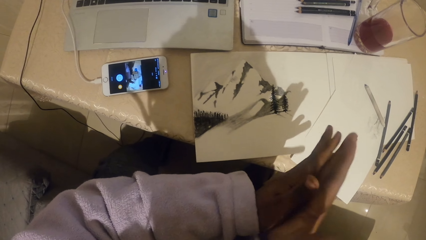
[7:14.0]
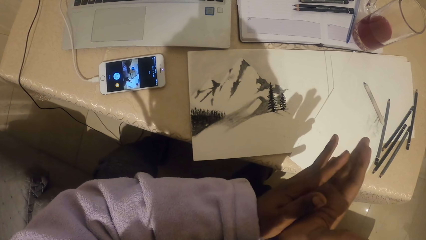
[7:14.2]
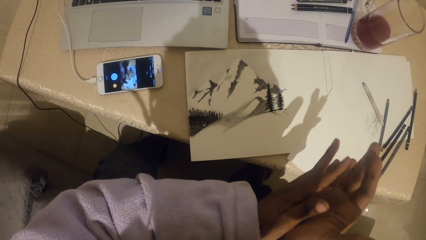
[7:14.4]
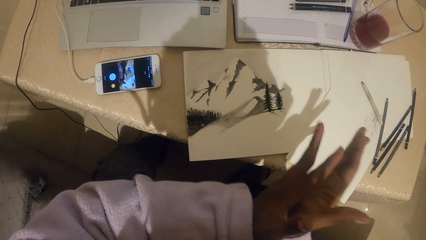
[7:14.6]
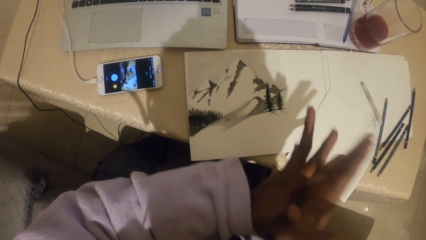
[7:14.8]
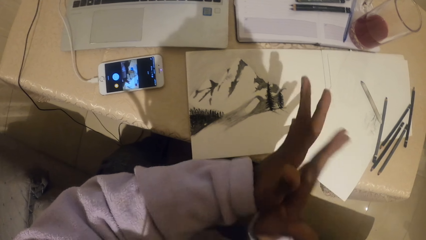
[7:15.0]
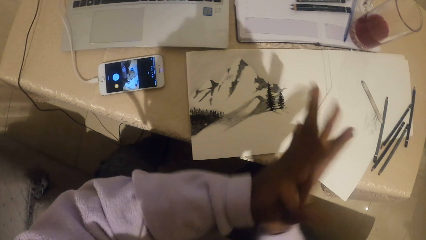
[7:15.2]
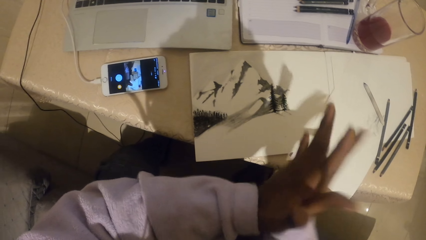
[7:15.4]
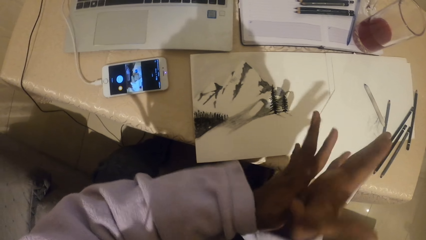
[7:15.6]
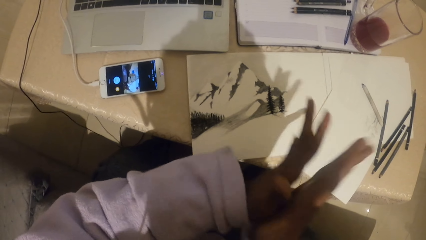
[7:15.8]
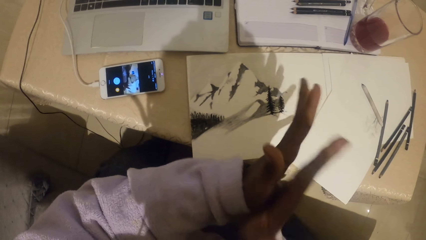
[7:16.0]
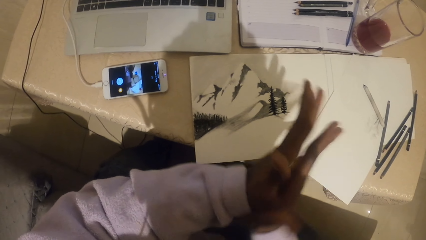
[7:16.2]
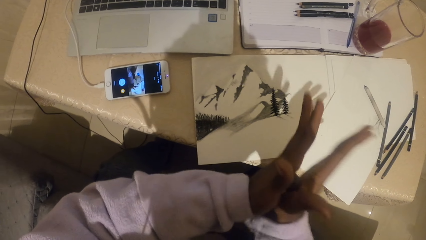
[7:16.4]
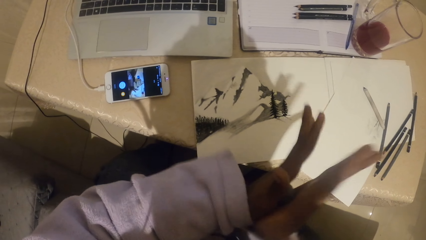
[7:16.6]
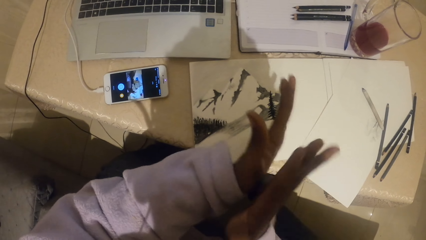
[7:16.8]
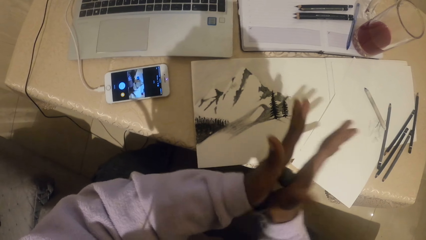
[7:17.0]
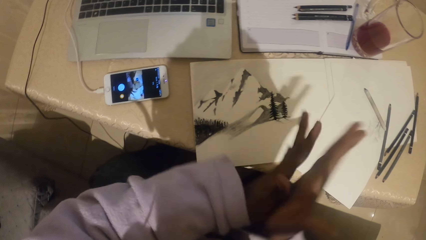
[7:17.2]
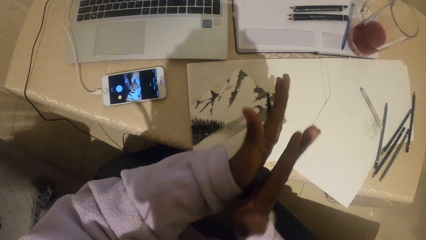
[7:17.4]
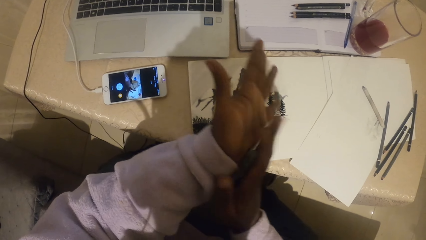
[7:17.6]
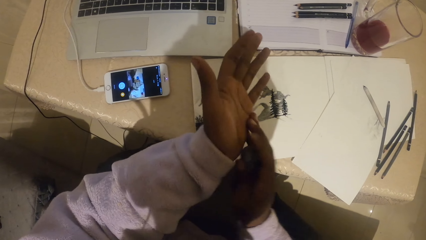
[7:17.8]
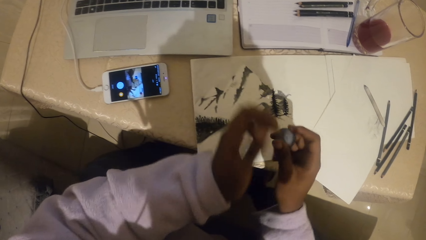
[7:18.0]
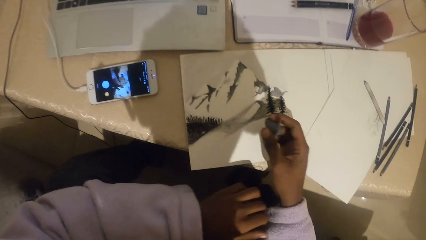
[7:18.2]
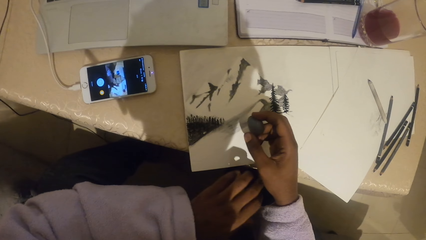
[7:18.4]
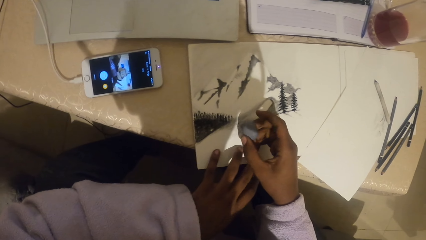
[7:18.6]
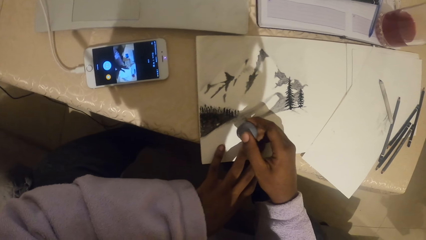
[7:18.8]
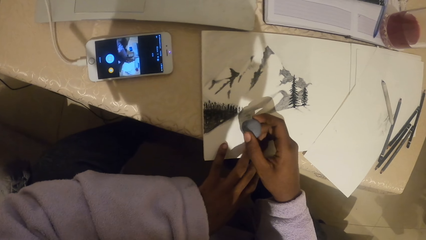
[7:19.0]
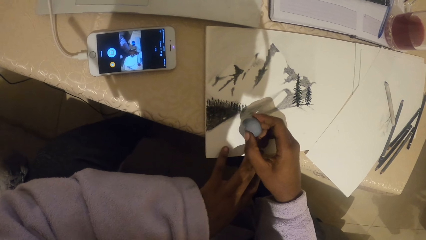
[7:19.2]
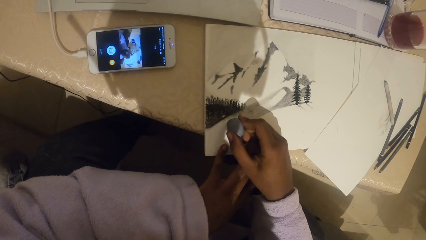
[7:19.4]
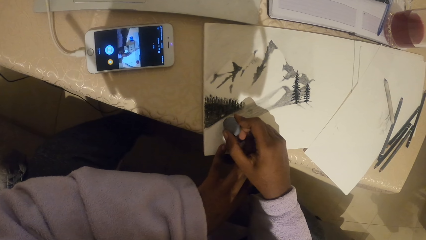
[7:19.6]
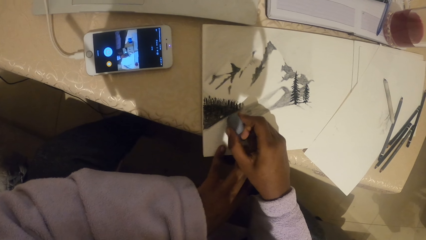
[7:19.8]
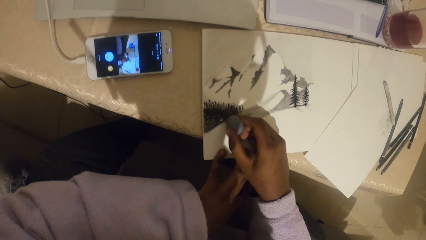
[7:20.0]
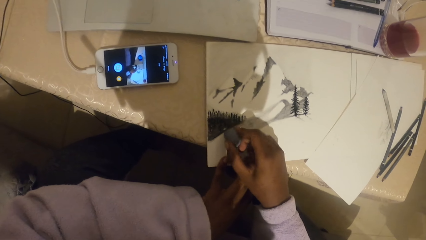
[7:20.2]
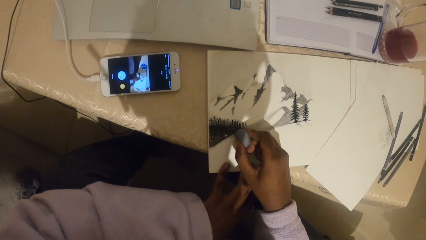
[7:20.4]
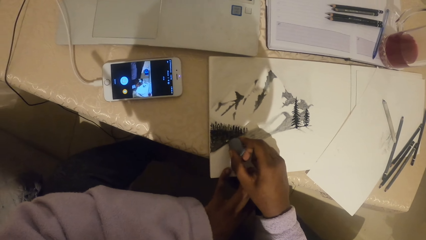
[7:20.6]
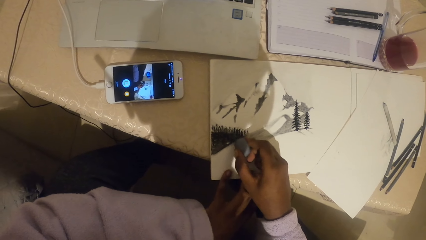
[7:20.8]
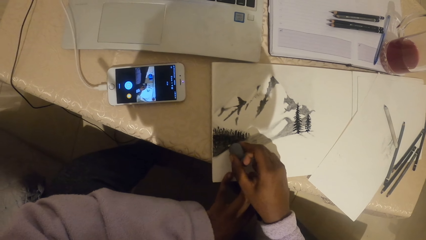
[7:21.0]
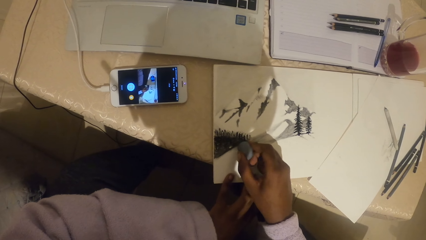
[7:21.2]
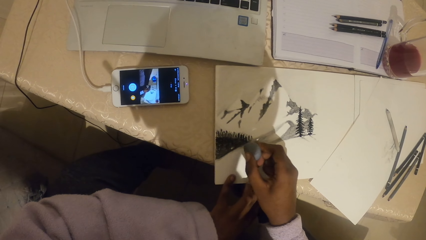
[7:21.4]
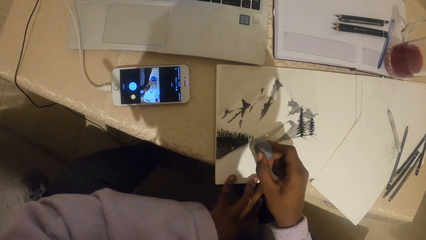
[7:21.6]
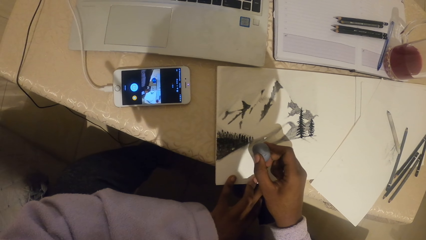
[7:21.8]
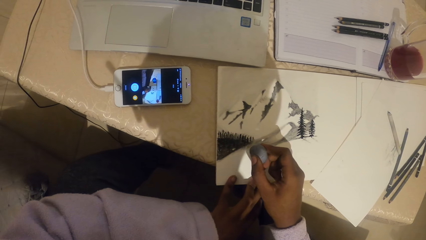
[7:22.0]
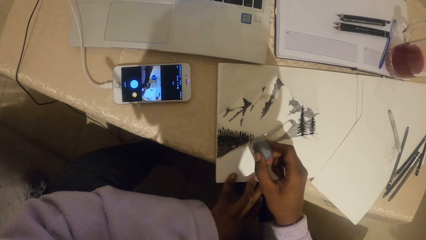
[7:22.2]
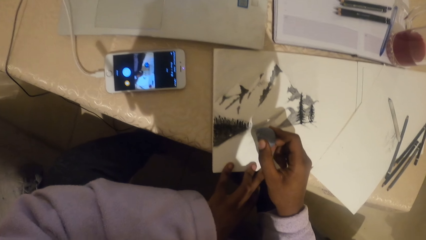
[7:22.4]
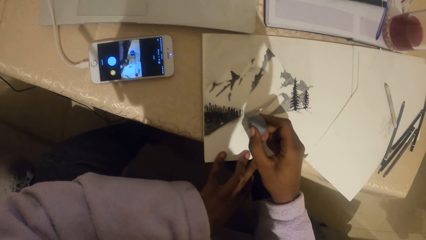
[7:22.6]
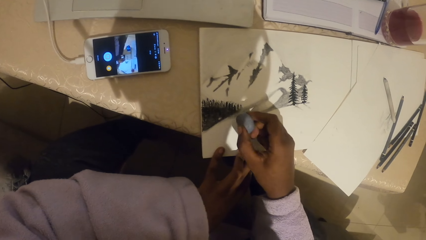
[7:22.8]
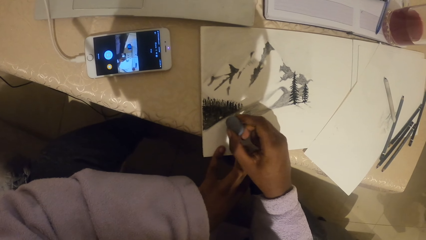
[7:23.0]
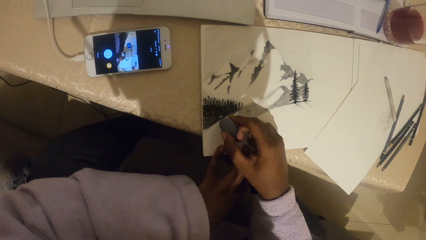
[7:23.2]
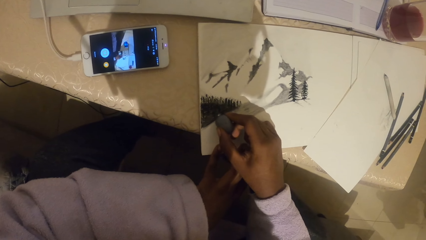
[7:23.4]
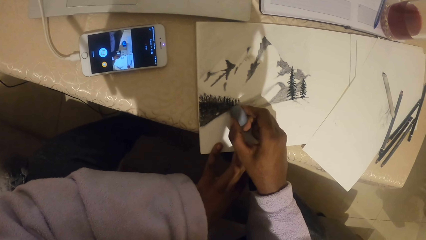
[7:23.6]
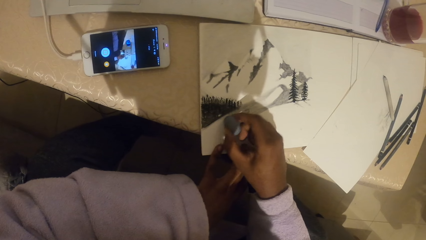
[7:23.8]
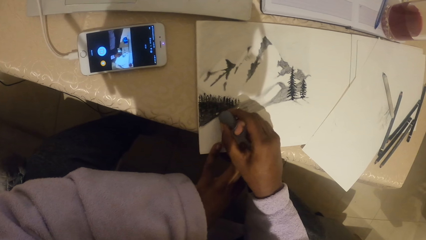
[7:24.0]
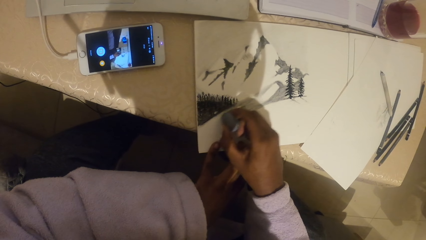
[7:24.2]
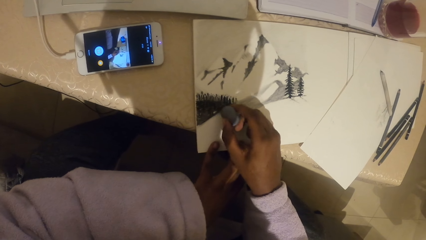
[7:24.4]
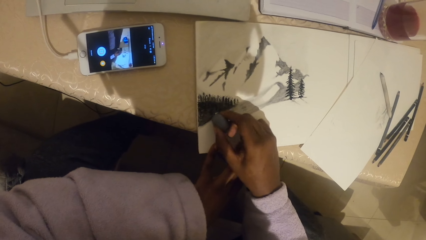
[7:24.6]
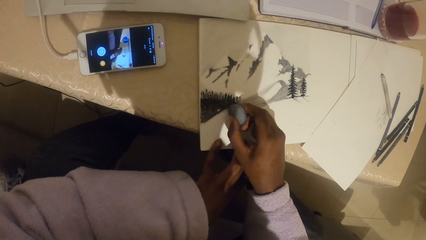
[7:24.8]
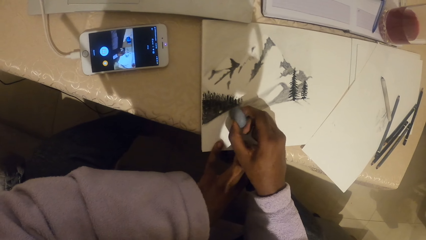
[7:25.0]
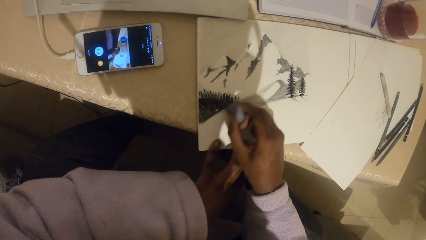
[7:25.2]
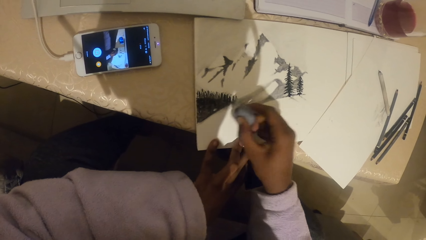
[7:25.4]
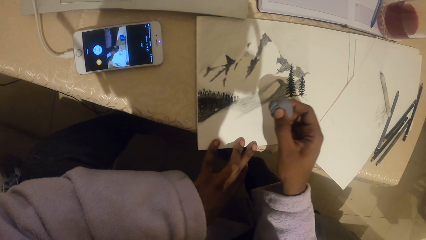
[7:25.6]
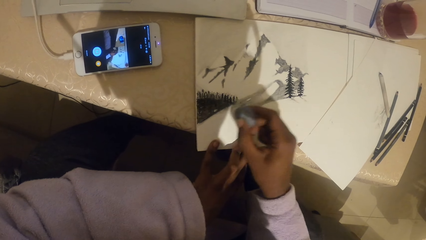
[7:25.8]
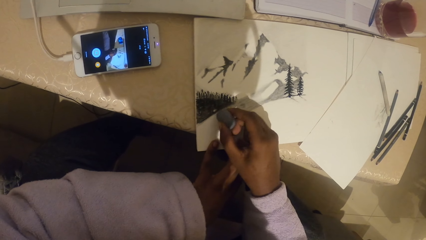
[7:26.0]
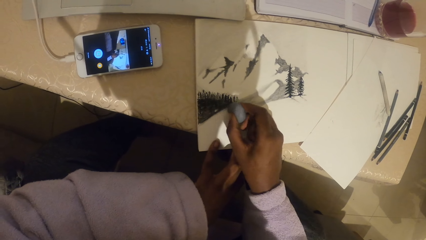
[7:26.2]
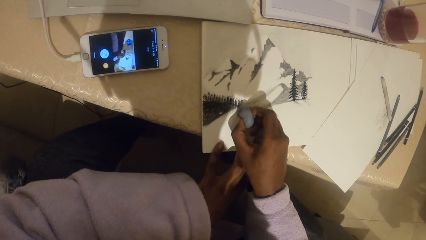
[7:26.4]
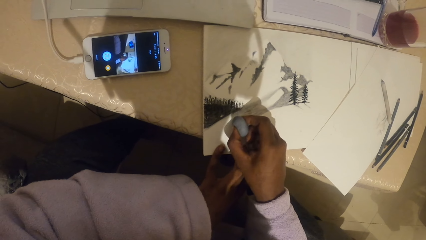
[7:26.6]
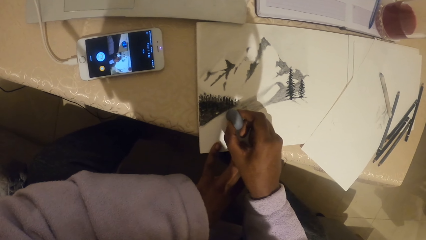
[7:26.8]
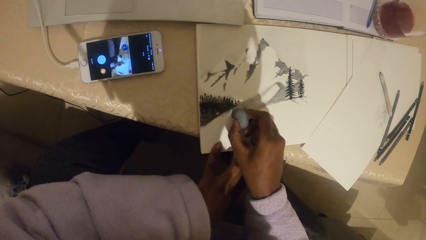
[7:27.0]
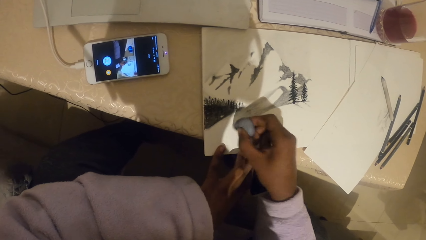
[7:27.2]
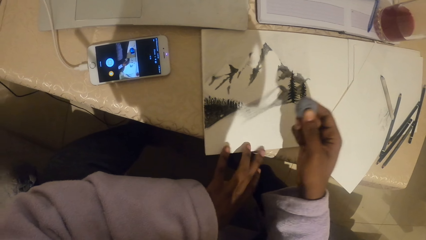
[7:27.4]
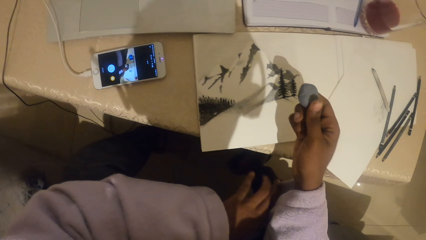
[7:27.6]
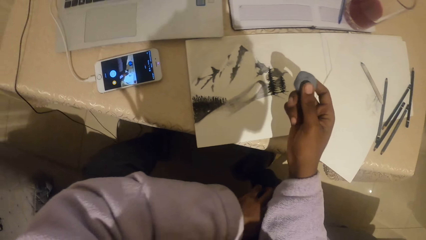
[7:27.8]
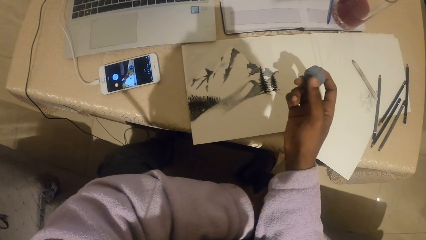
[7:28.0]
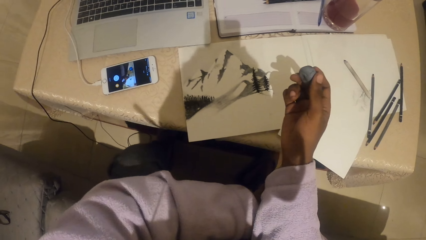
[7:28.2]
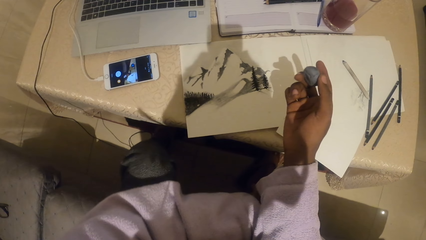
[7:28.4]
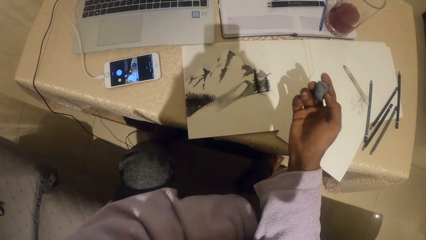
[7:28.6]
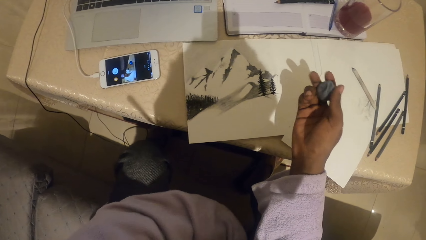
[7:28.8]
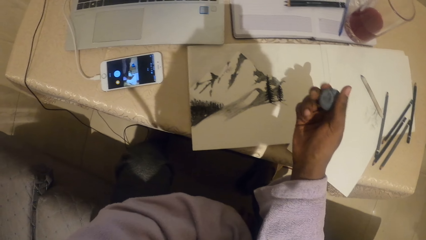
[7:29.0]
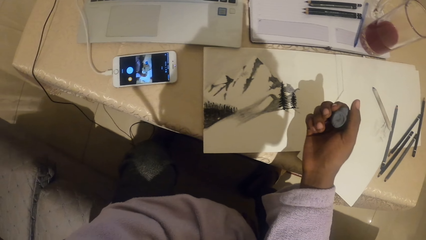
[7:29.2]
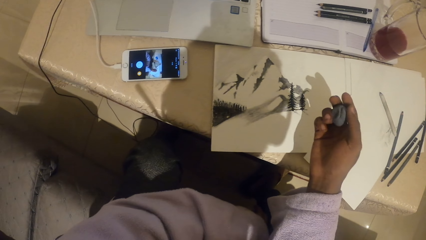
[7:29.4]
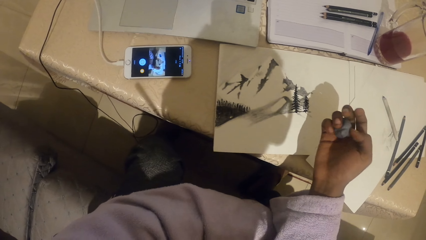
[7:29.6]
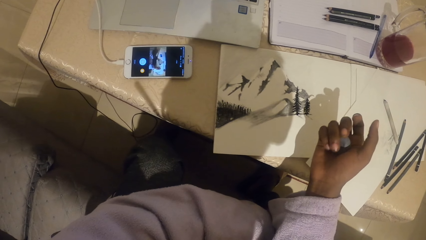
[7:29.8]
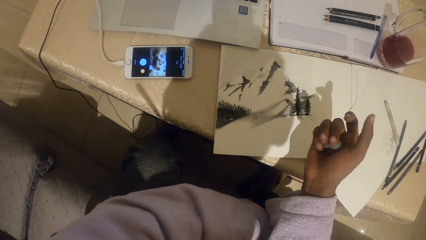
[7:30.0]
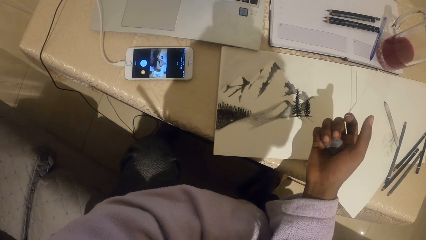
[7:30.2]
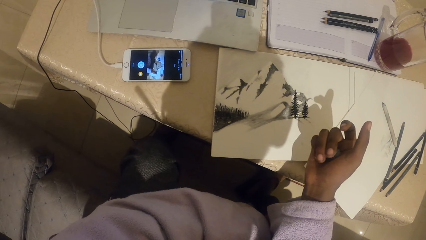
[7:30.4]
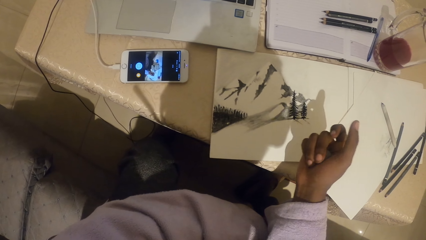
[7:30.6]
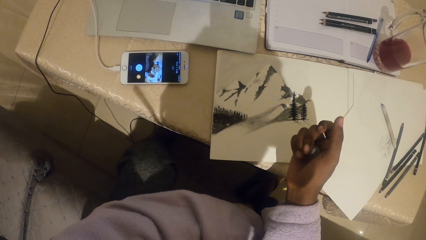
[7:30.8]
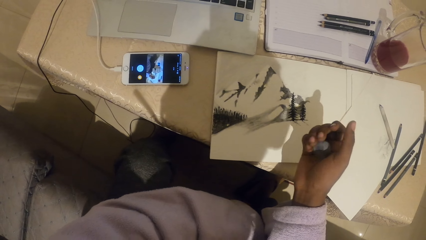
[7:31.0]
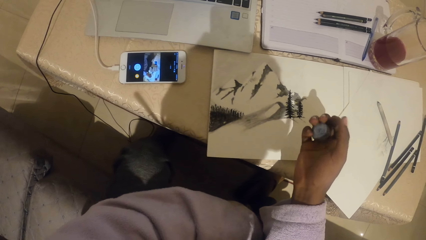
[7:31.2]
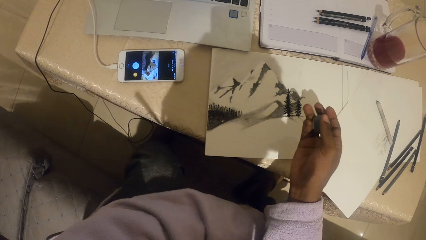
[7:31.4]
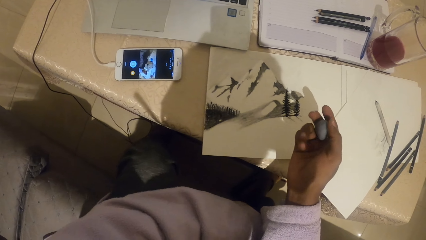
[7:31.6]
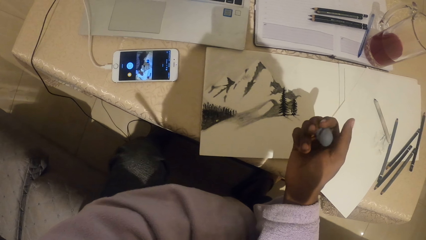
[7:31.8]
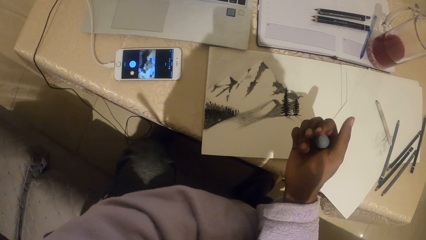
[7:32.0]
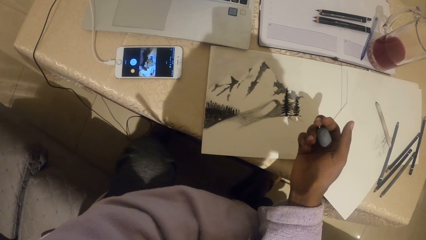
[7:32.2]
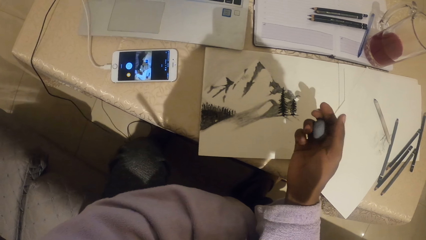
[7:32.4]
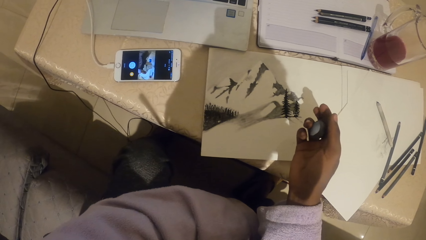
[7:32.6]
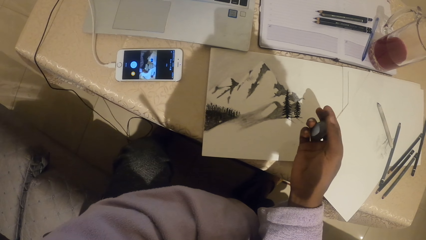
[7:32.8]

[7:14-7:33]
The camera wearer erases the drawing on the paper with the eraser or rubber. He holds the rubber on his hand. He looks at the picture.
